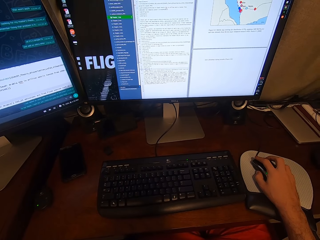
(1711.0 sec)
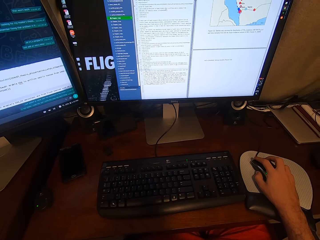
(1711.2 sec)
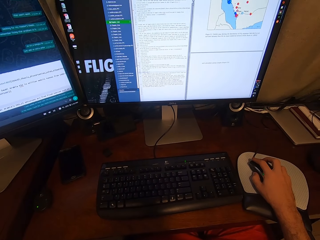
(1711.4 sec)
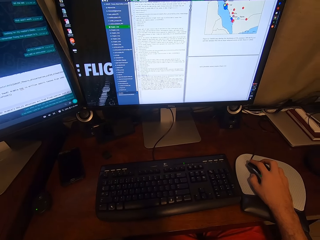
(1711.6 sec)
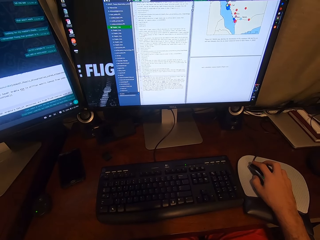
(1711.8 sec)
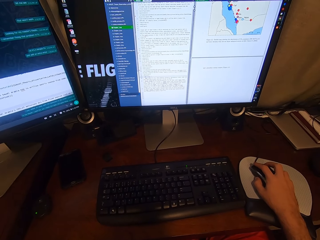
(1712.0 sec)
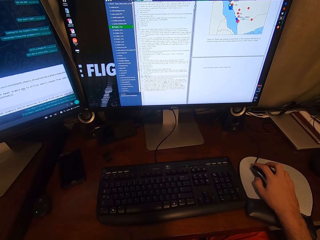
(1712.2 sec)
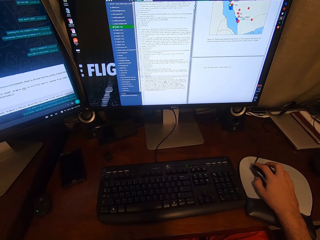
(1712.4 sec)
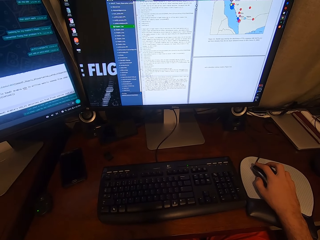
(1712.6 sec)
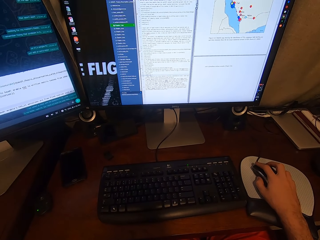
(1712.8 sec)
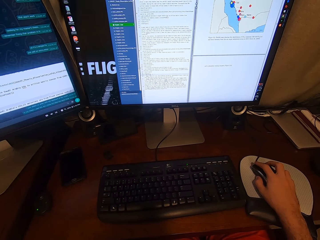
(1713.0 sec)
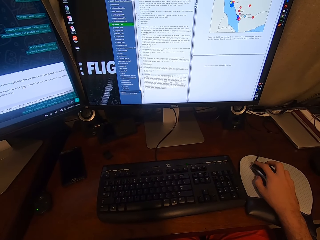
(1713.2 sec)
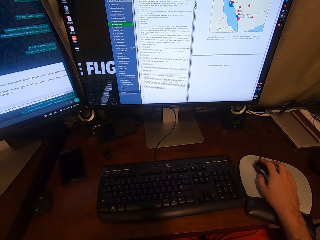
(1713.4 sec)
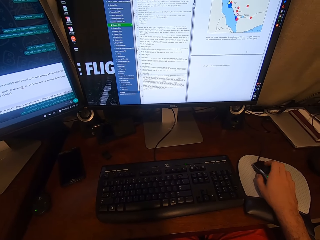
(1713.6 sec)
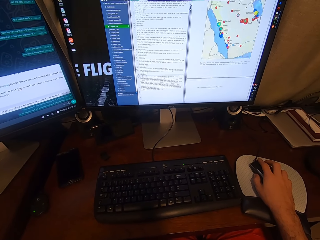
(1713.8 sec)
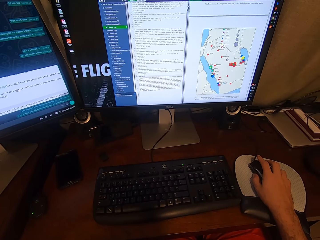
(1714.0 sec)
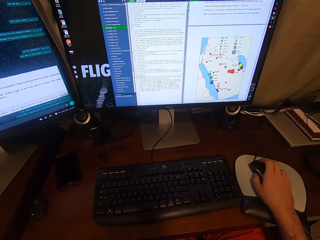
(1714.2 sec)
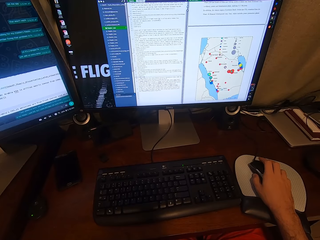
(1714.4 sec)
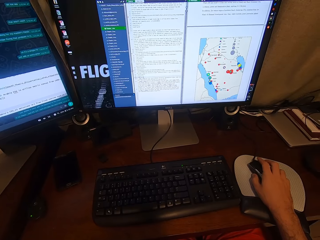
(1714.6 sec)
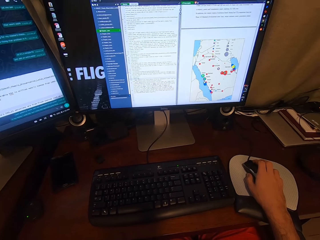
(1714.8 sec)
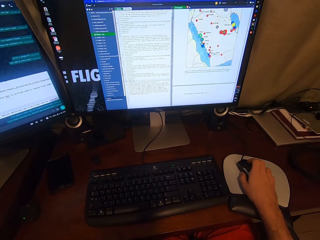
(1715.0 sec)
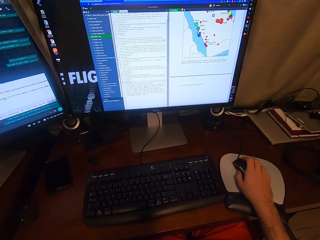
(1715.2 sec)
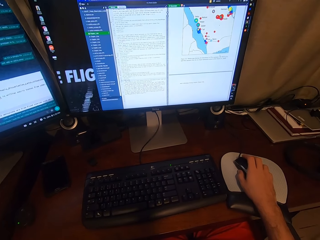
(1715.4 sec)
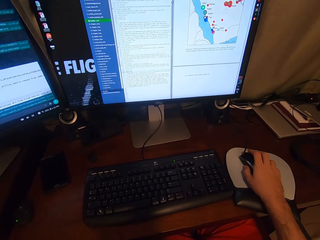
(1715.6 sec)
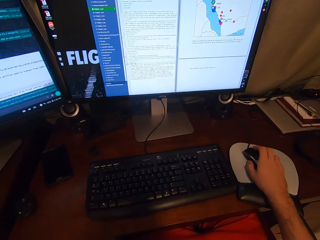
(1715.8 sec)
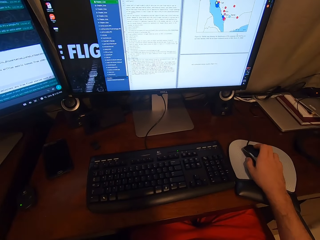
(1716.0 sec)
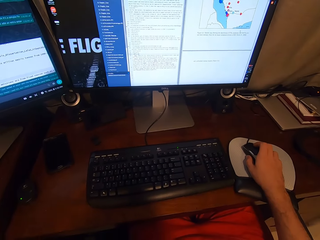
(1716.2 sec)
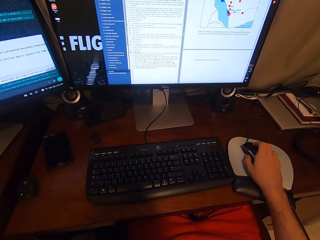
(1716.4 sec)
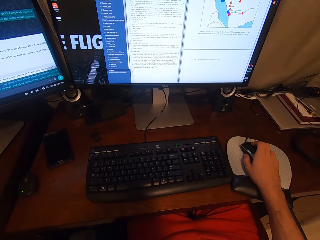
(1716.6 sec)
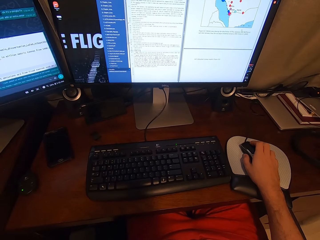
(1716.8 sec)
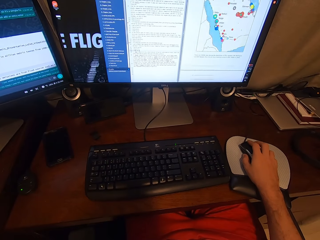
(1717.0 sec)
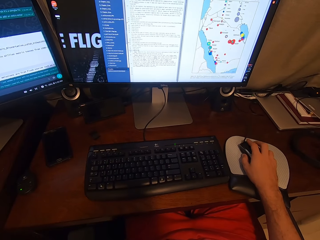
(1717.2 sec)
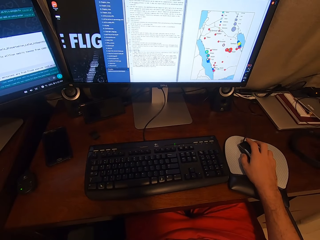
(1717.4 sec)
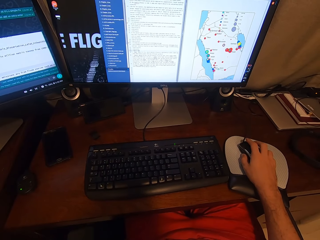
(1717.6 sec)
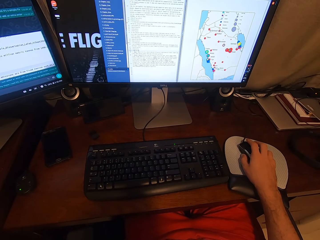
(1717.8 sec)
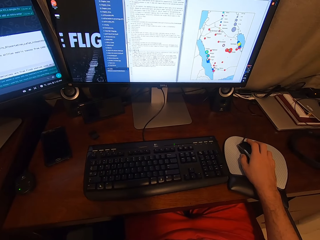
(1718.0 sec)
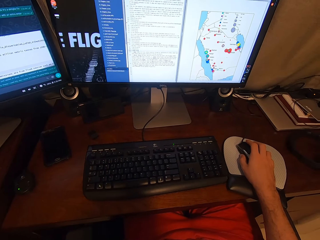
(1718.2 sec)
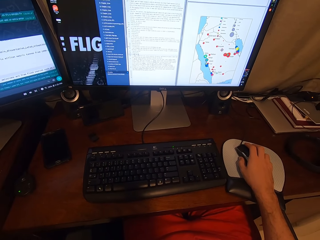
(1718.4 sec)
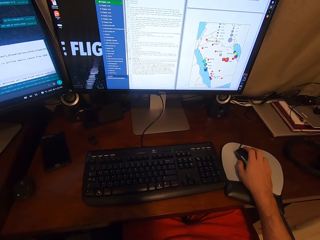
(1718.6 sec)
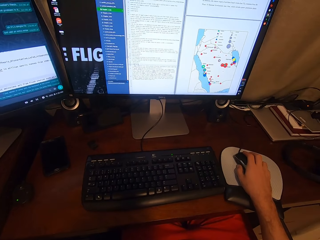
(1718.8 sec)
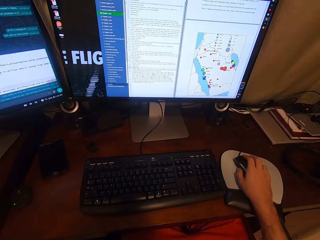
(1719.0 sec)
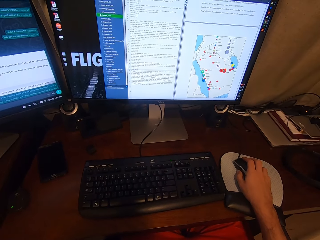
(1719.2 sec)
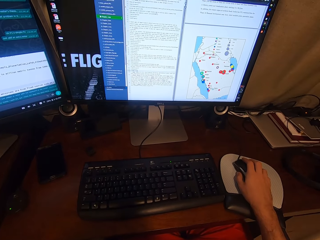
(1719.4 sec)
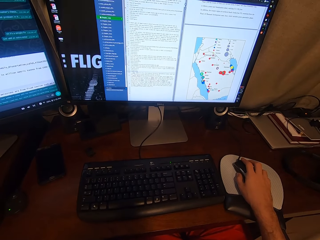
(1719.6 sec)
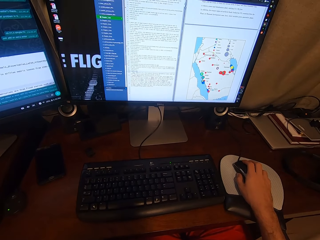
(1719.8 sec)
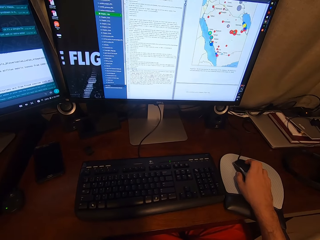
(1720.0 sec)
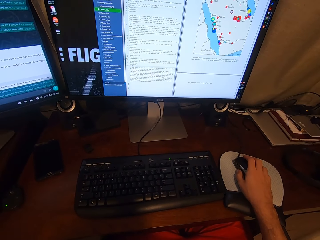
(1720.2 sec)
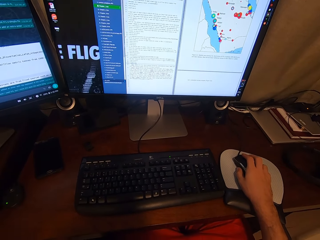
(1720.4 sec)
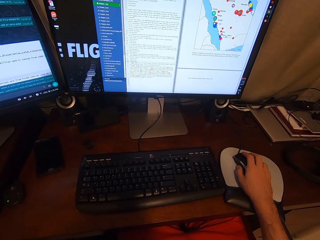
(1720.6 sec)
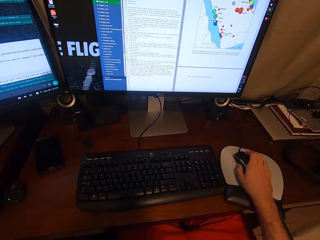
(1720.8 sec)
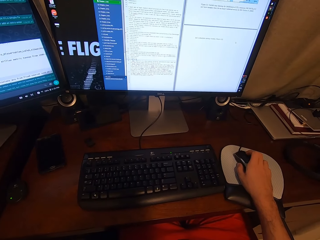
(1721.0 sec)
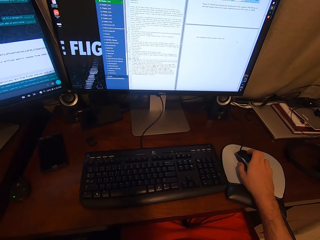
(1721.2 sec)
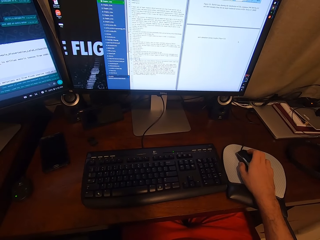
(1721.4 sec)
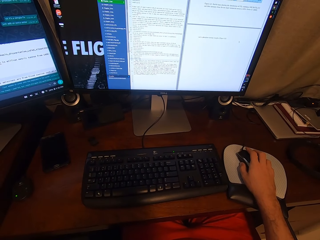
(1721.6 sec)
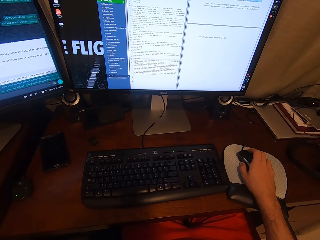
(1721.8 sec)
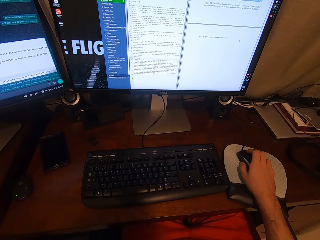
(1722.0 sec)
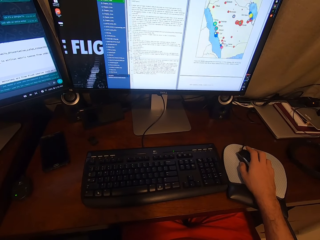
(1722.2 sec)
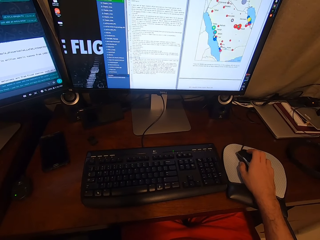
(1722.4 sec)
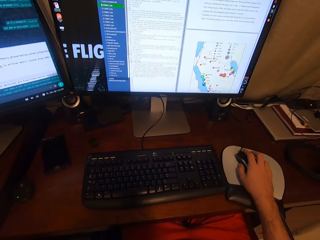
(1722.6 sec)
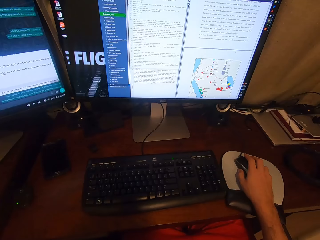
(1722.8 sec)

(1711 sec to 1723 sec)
The camera wearer operates a computer using a mouse. He scrolls on the USB mouse attached to the desktop computer with his right hand.

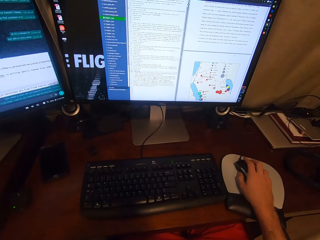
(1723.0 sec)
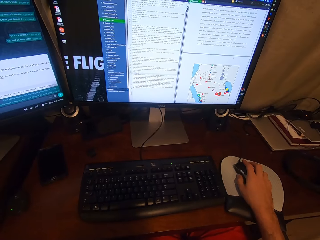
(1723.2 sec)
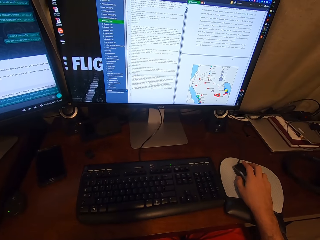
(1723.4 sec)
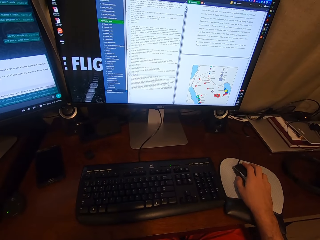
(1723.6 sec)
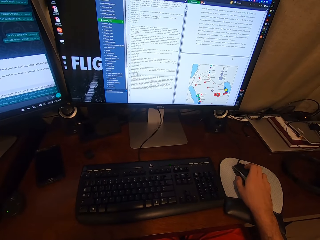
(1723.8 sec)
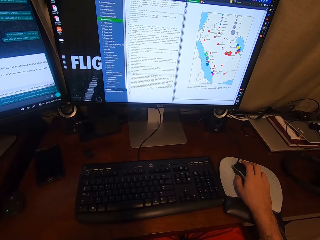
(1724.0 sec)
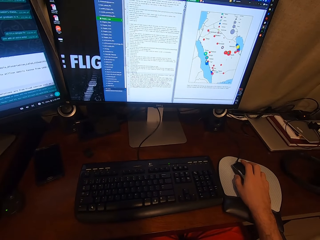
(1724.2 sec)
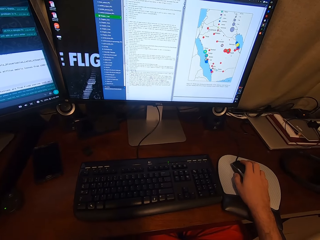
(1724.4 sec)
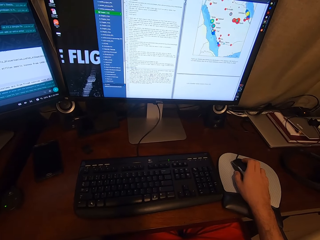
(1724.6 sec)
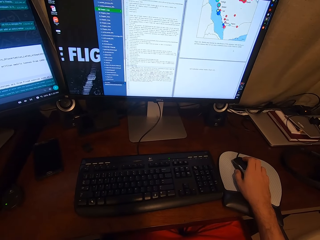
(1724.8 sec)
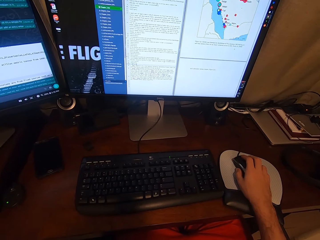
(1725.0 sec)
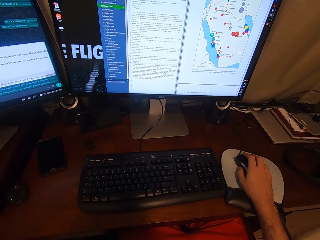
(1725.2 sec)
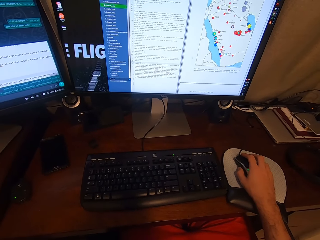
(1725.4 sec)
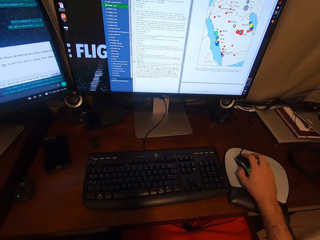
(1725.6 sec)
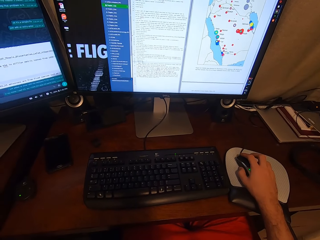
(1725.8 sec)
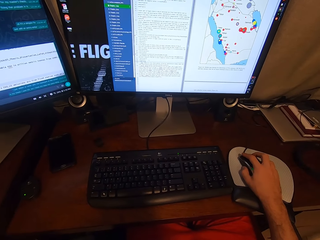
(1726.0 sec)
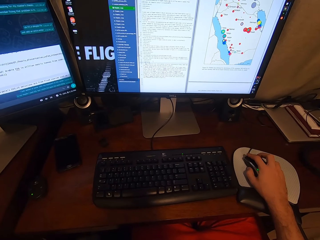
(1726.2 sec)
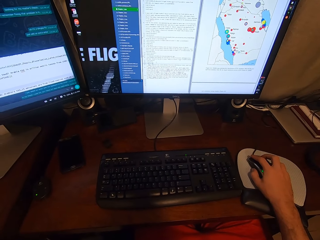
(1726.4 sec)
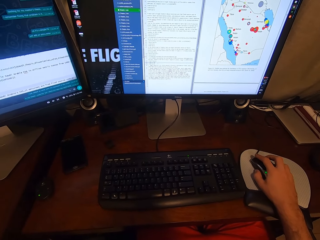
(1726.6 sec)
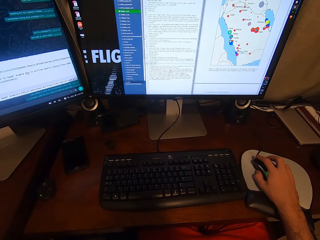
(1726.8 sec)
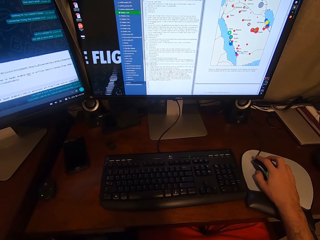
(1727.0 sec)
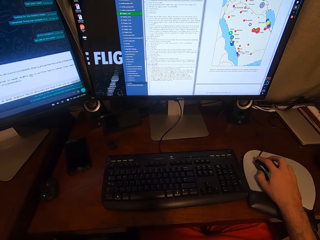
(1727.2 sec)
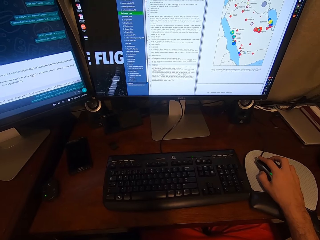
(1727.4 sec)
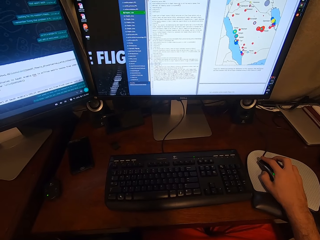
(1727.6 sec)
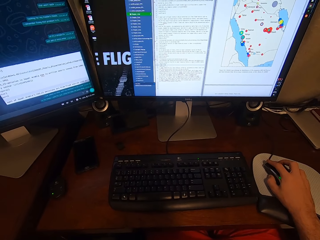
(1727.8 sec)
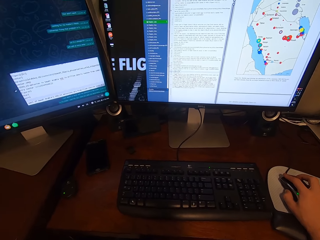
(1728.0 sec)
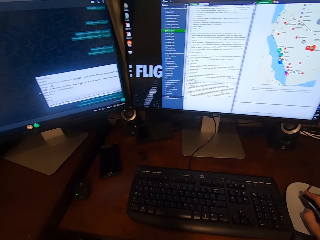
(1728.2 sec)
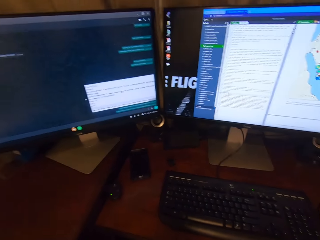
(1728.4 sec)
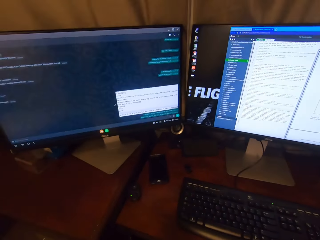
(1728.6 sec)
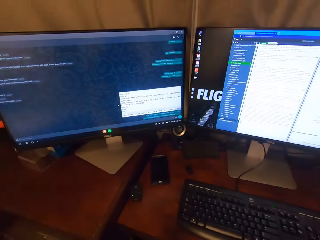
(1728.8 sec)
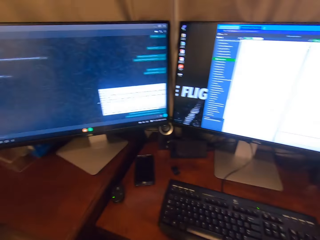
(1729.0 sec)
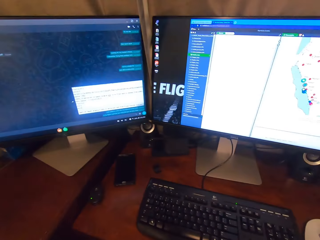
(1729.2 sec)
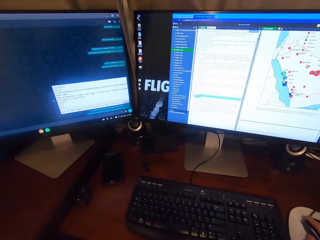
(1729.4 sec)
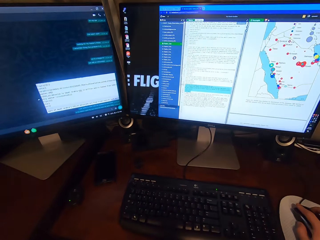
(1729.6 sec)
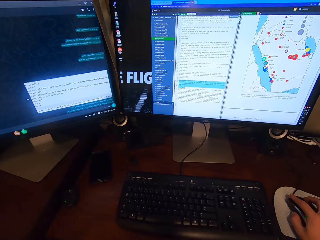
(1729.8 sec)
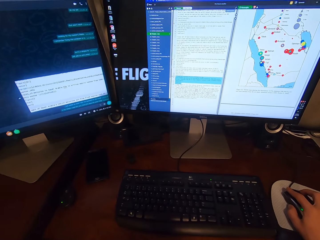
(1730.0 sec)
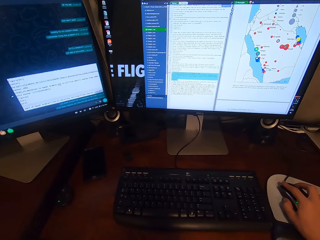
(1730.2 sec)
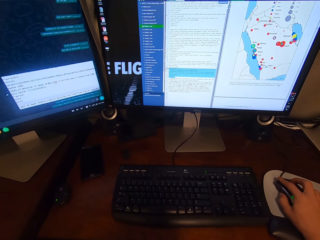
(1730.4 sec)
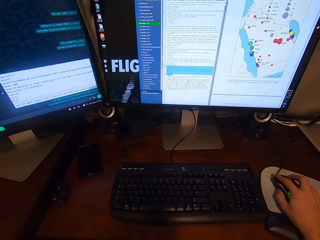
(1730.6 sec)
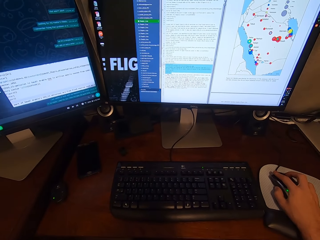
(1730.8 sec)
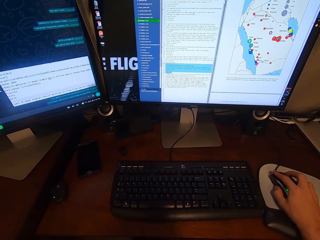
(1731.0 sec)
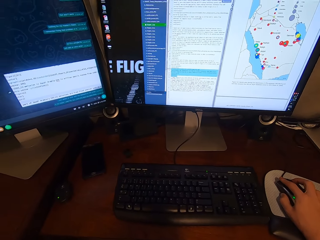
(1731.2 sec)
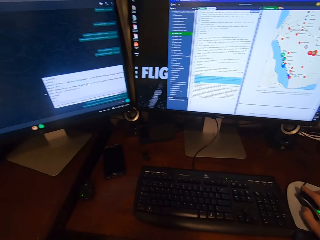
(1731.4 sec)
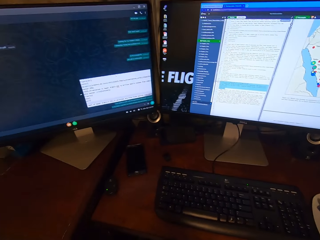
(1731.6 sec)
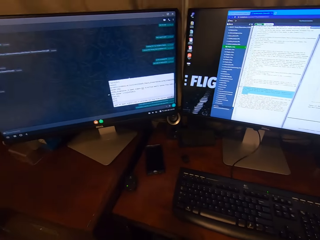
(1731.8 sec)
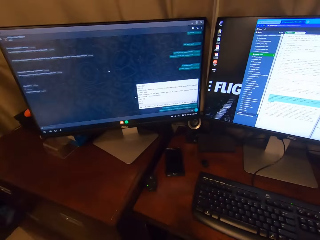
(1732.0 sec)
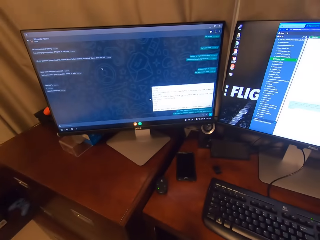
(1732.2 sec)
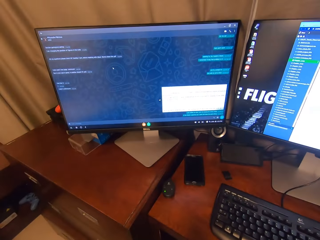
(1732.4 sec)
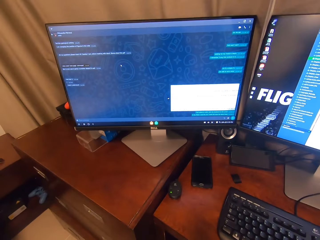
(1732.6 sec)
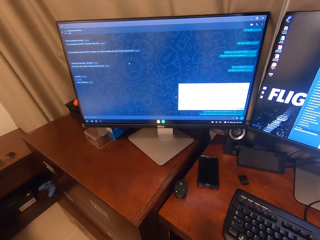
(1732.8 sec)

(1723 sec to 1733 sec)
The camera wearer clicks on the USB mouse attached to the desktop computer with his right hand. He looks towards a monitor. He looks towards the monitor again. He operates the computer using the mouse. He looks towards the monitor.
